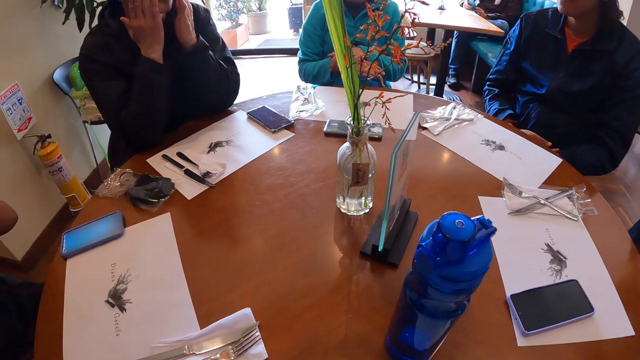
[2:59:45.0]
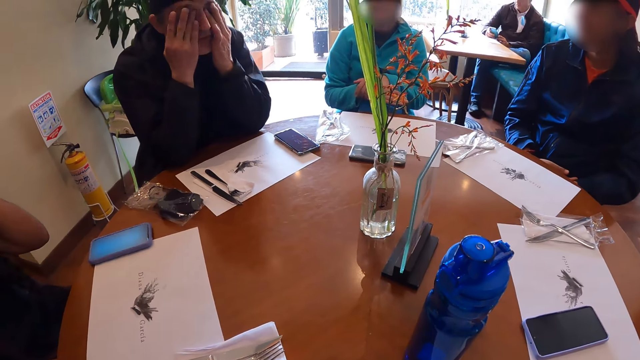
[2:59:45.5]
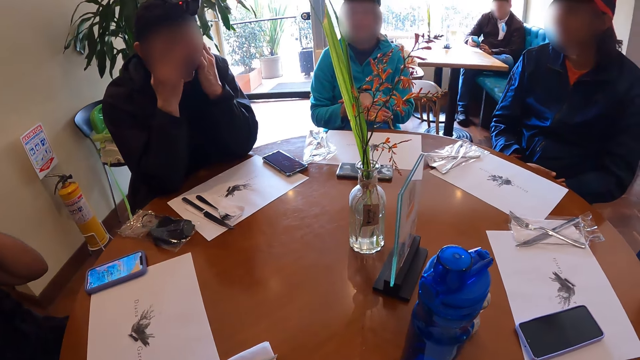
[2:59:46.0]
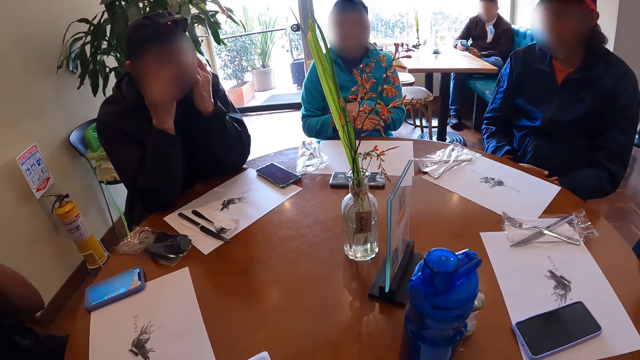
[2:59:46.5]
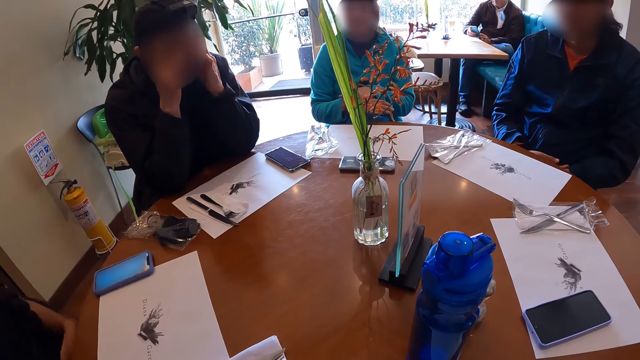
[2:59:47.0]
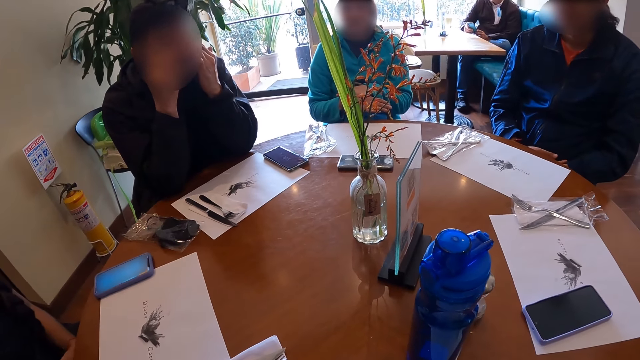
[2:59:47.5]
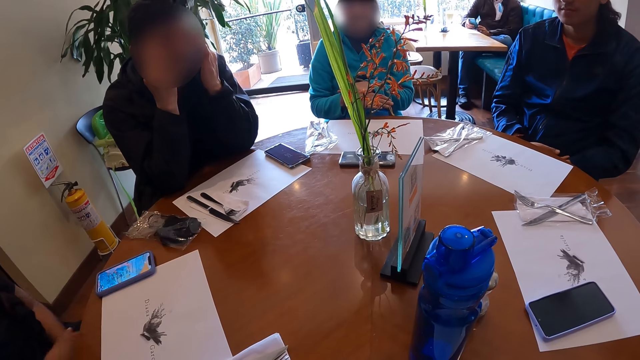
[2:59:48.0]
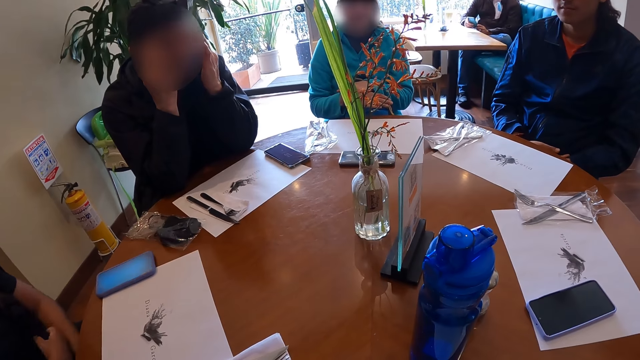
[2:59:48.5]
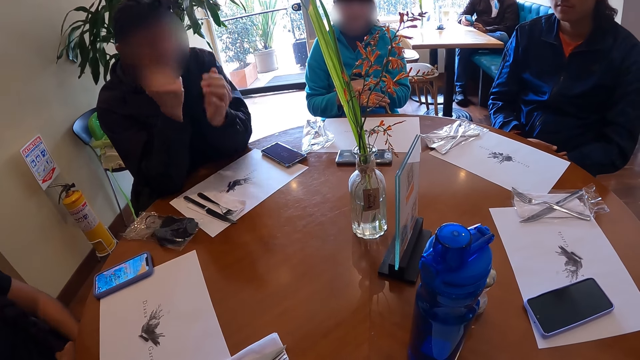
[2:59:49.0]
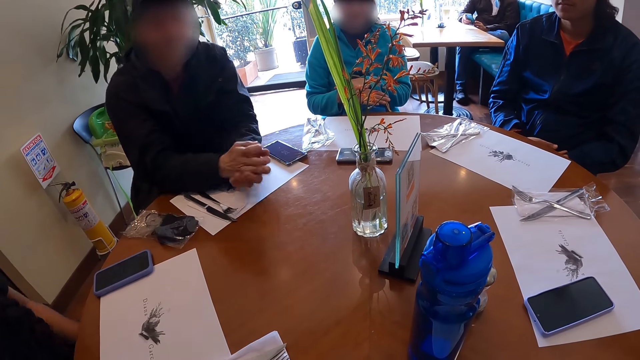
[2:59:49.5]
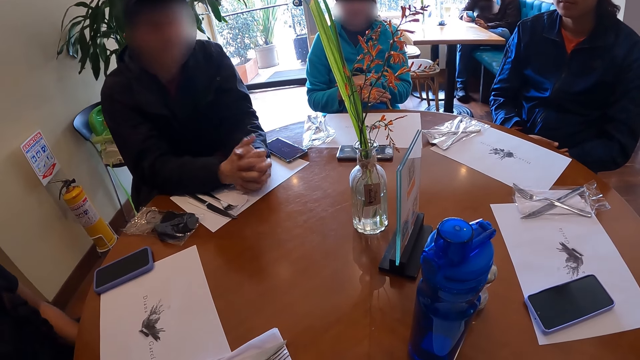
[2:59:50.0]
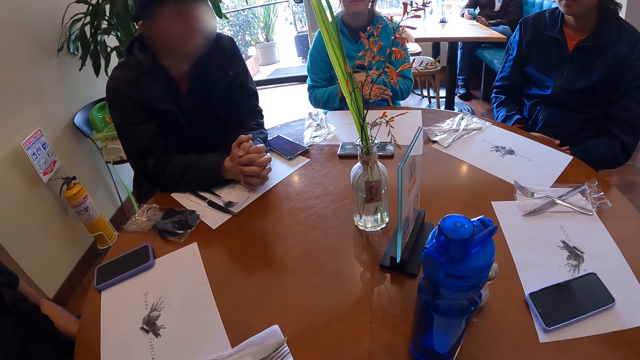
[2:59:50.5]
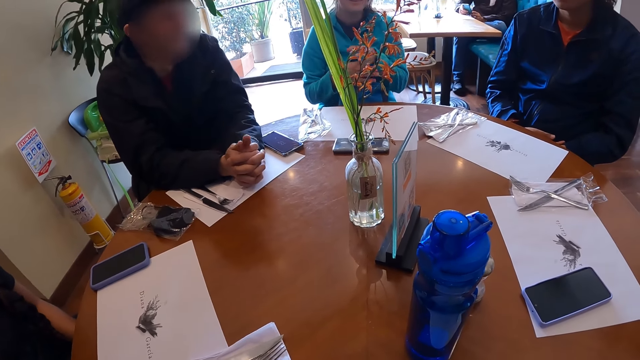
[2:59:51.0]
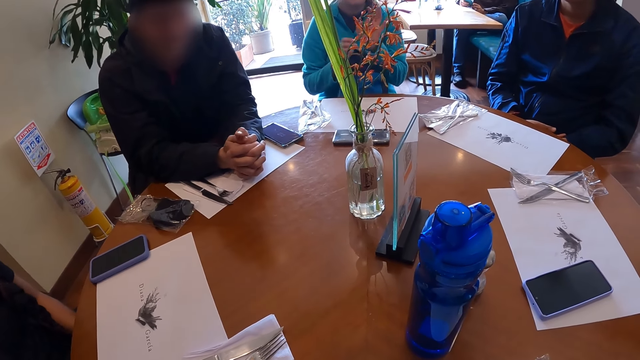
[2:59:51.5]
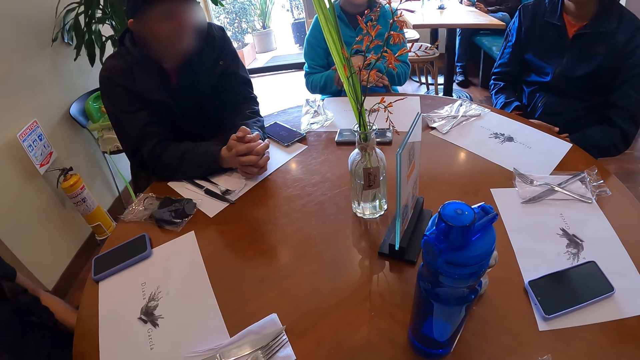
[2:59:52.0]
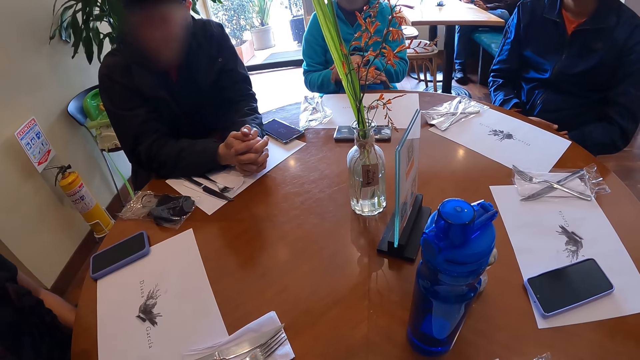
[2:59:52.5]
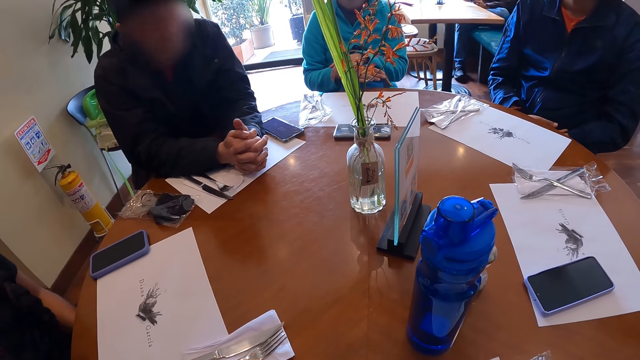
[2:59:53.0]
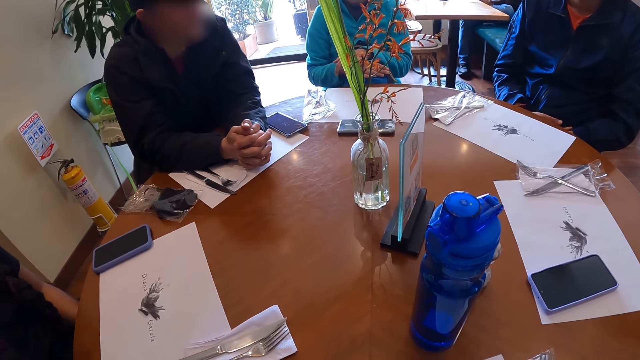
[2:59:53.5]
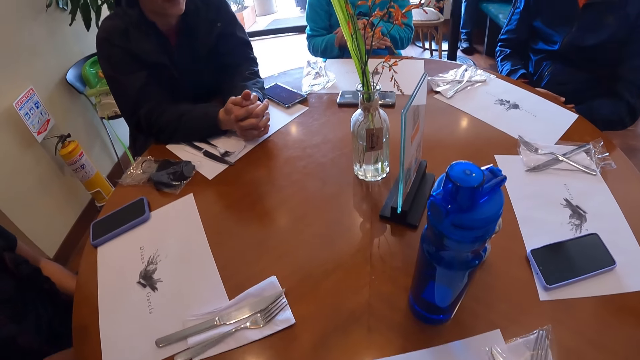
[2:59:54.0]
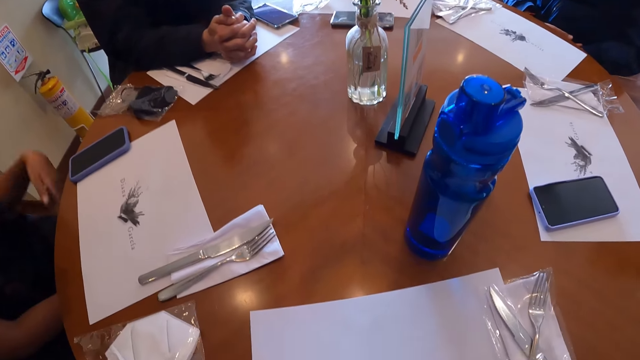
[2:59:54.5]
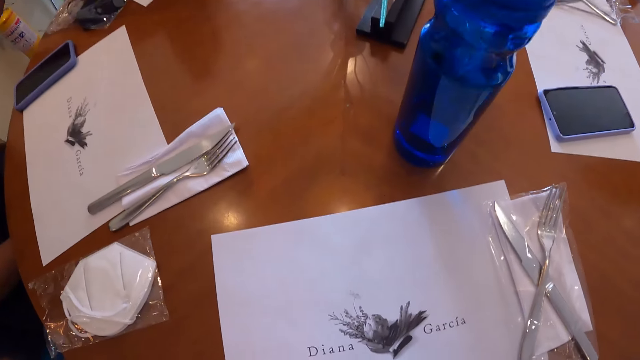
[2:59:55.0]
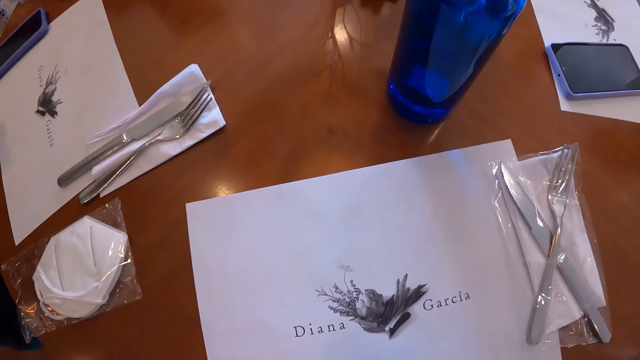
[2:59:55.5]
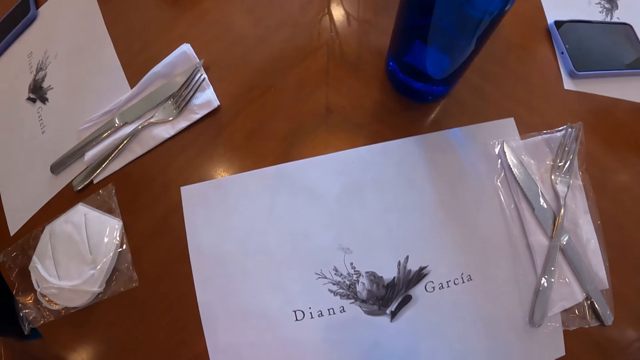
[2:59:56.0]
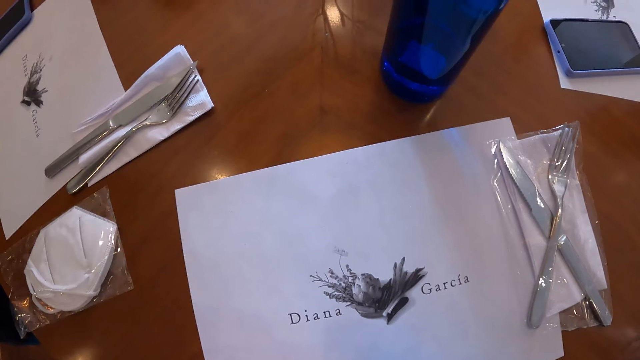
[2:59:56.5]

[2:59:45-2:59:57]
The man touches his face with his hands. The woman interacts with the group of people at the table. The man interacts with the group of people at the table.

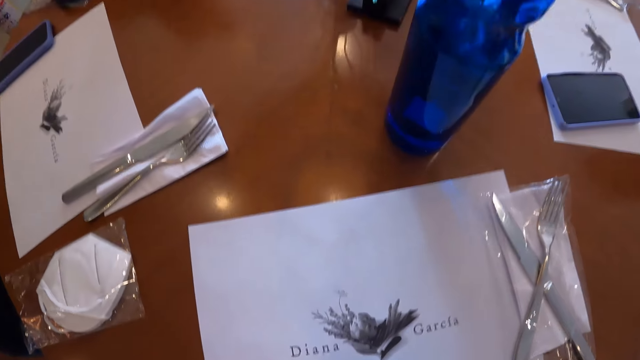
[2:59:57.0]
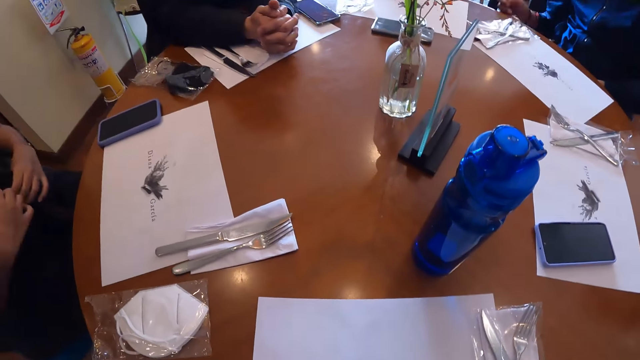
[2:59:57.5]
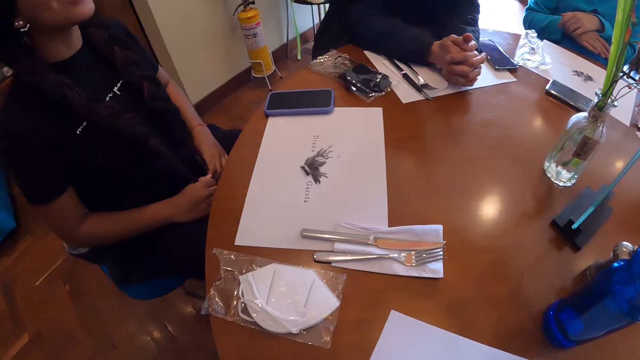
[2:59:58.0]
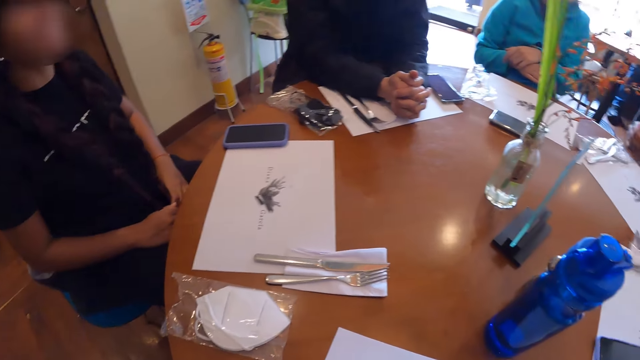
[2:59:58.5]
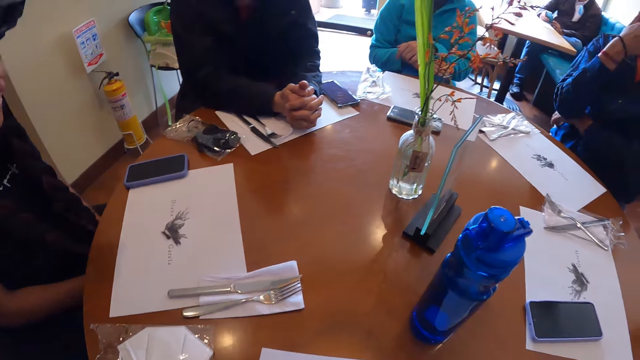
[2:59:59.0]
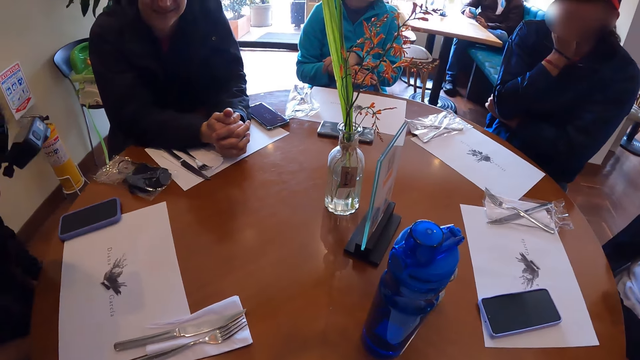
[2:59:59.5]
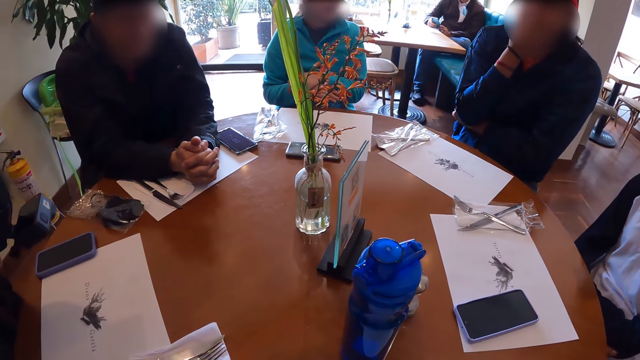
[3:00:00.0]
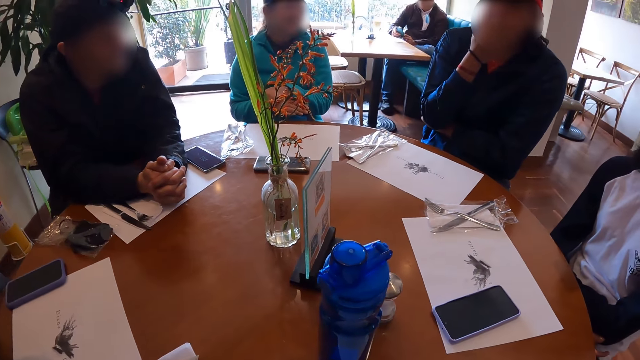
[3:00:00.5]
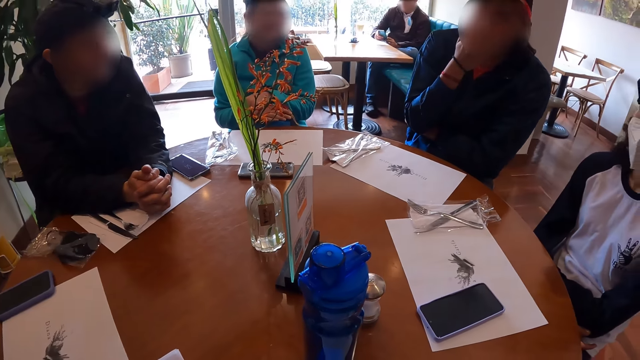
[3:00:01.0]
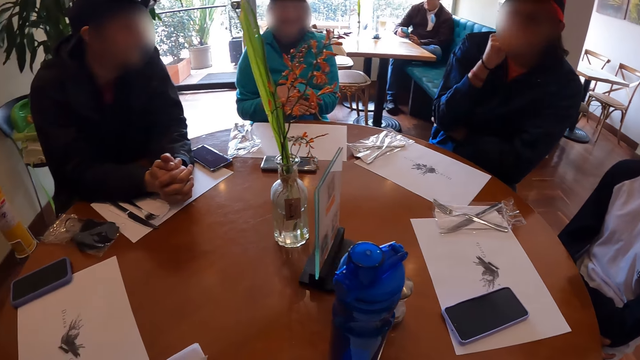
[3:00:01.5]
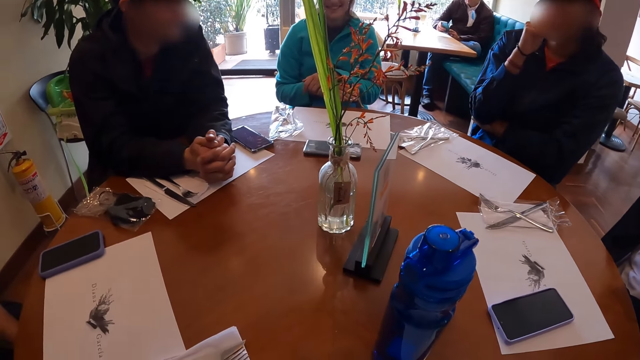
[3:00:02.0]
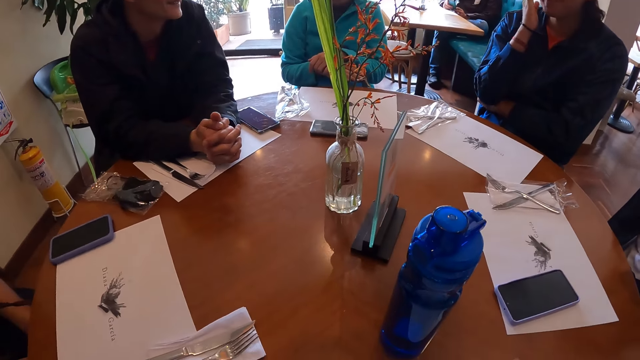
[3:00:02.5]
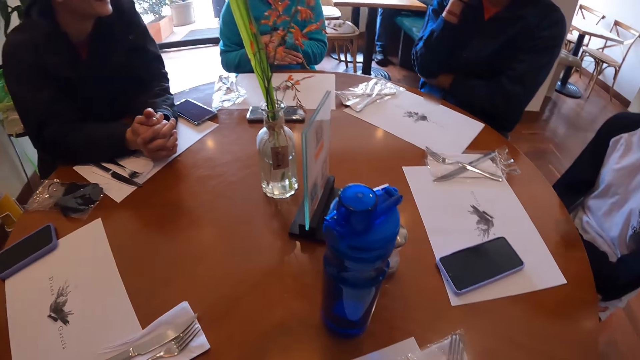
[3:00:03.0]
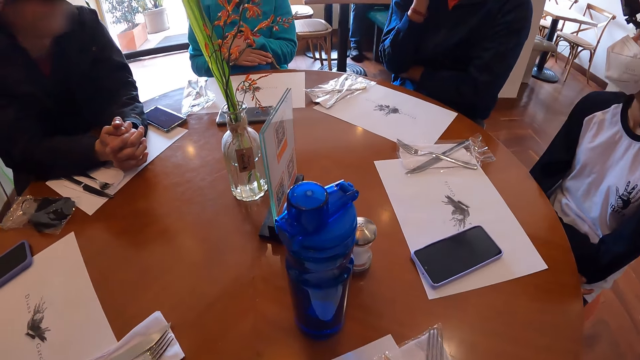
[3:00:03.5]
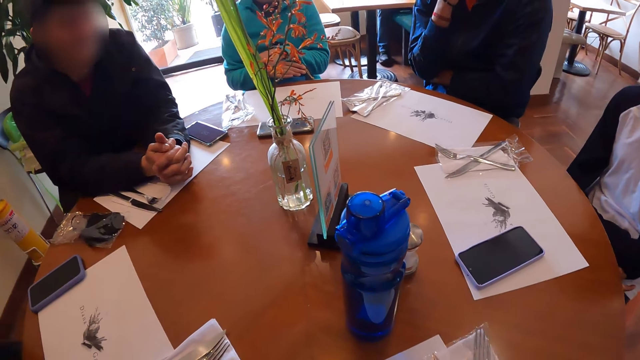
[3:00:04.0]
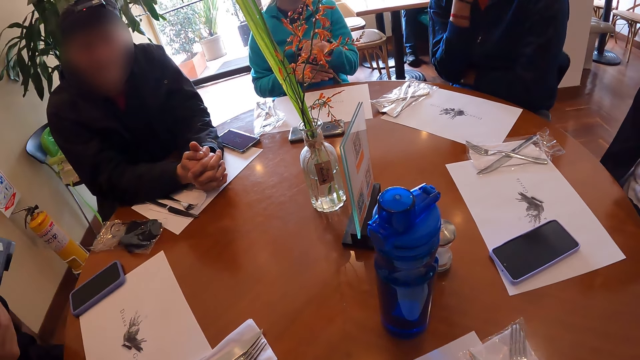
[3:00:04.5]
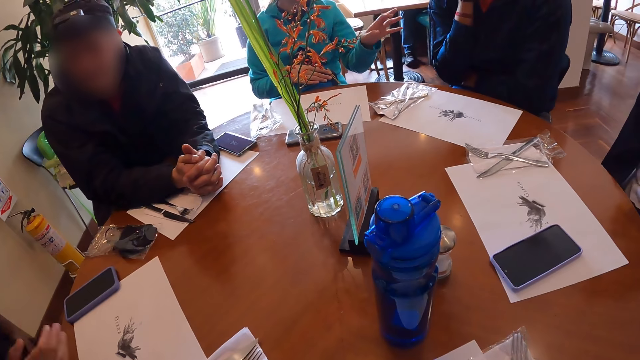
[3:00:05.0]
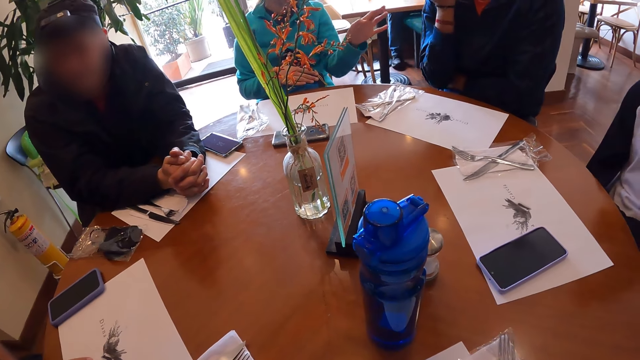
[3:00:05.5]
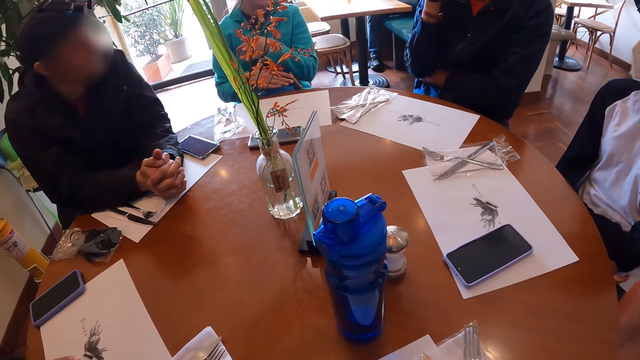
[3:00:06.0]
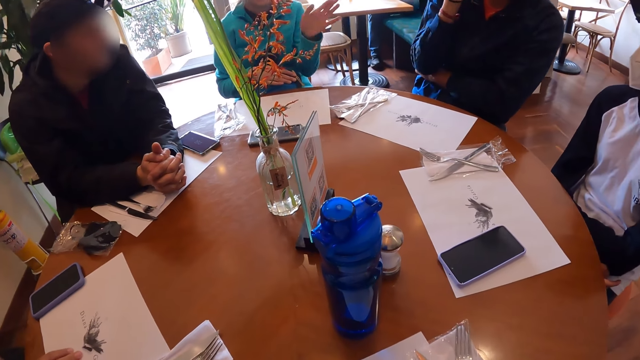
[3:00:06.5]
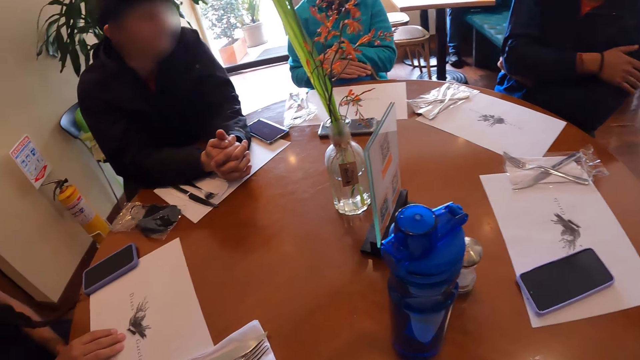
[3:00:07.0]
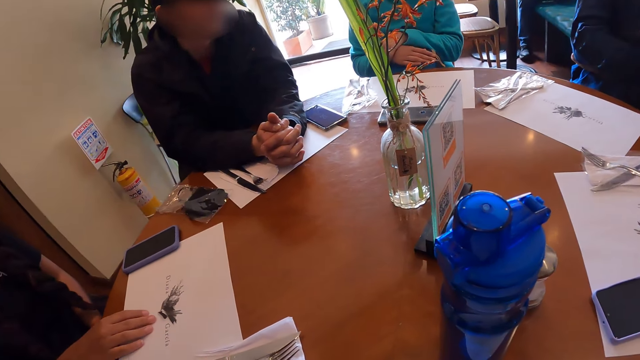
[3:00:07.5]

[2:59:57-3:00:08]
A woman laughs. A man puts his right hand on his face and laughs. Another man interacts with the first man. Another woman interacts with the first man.
